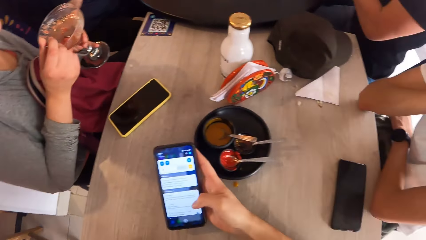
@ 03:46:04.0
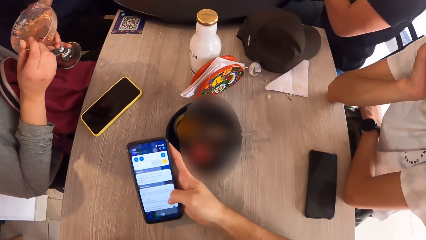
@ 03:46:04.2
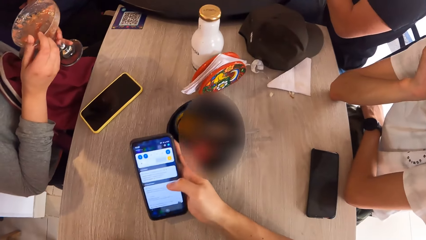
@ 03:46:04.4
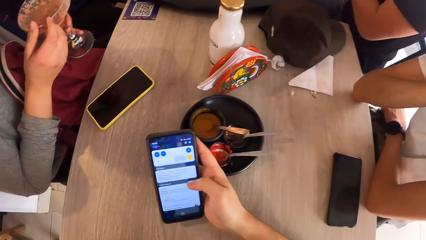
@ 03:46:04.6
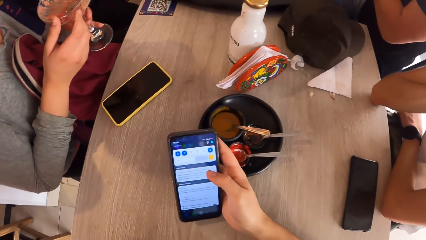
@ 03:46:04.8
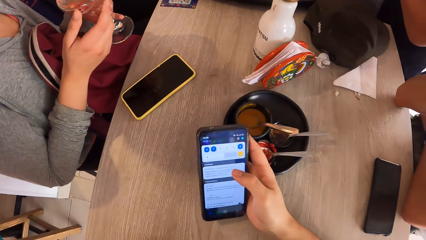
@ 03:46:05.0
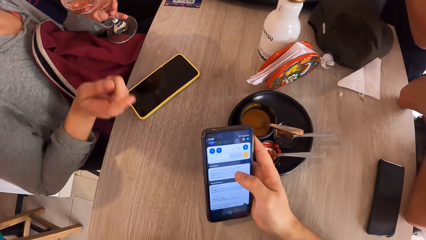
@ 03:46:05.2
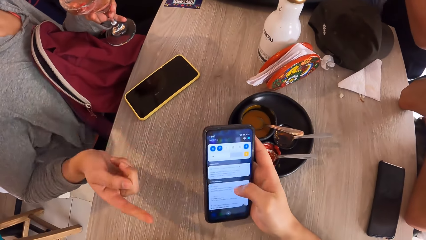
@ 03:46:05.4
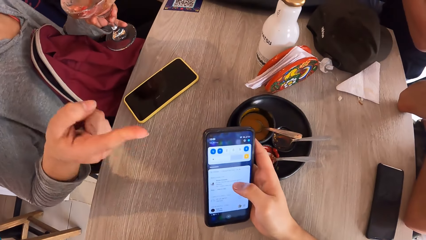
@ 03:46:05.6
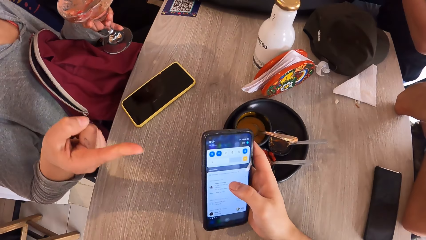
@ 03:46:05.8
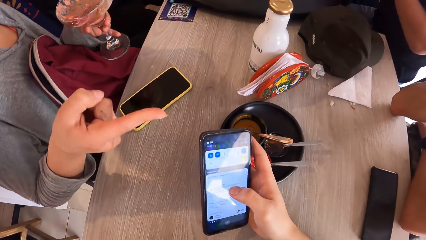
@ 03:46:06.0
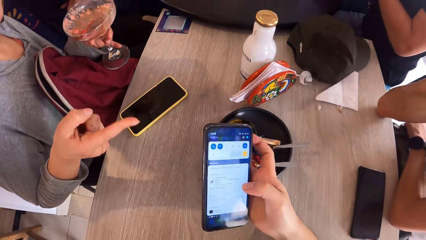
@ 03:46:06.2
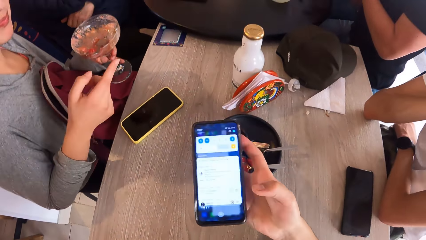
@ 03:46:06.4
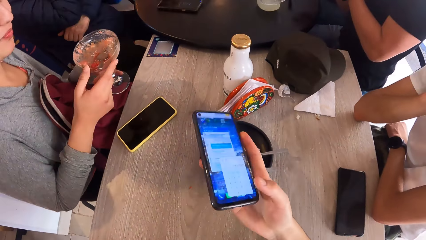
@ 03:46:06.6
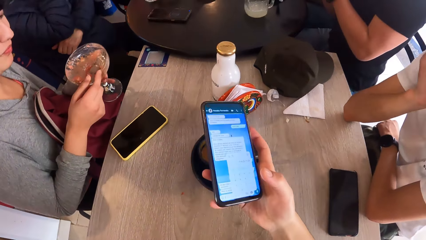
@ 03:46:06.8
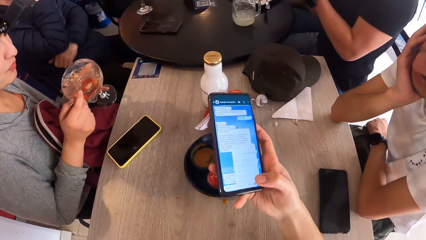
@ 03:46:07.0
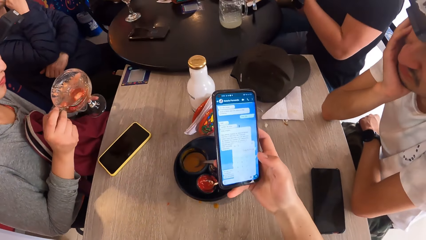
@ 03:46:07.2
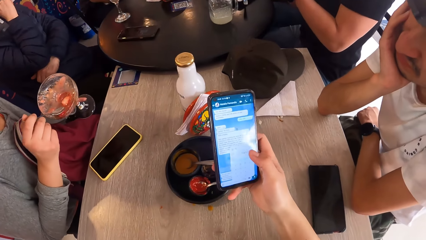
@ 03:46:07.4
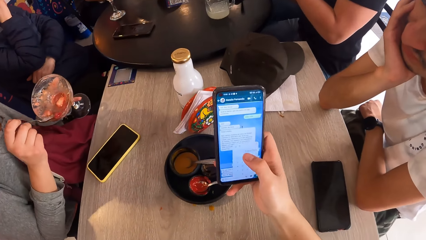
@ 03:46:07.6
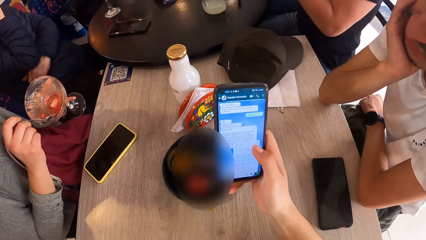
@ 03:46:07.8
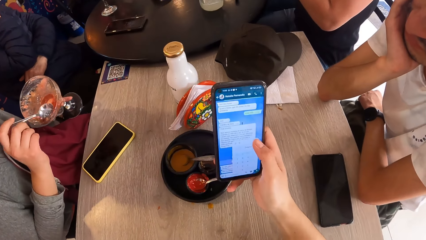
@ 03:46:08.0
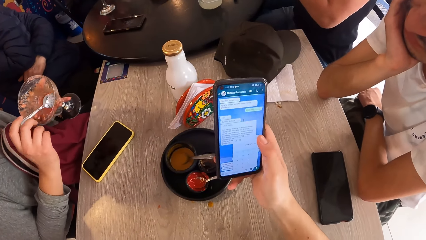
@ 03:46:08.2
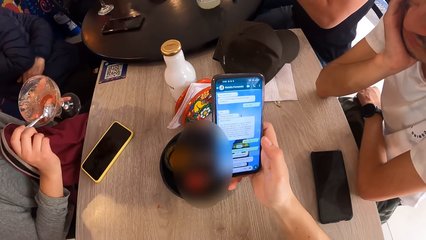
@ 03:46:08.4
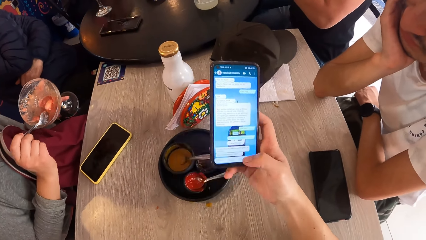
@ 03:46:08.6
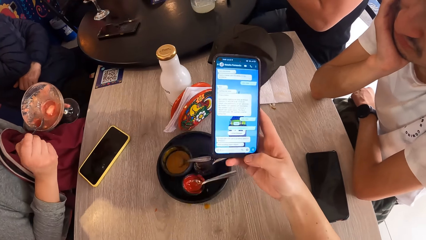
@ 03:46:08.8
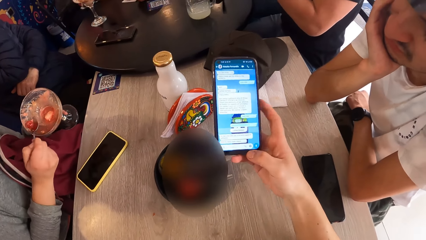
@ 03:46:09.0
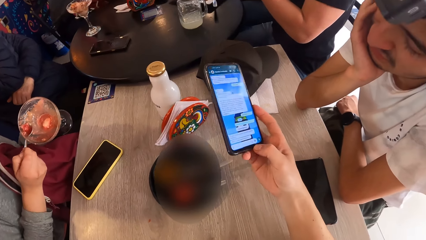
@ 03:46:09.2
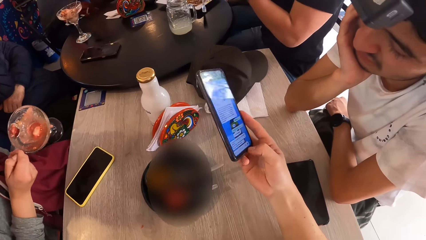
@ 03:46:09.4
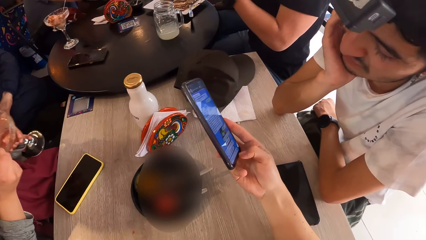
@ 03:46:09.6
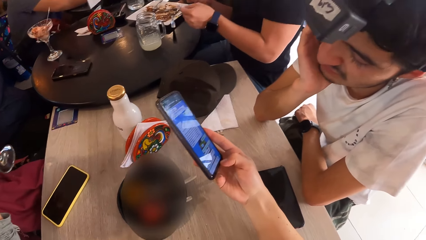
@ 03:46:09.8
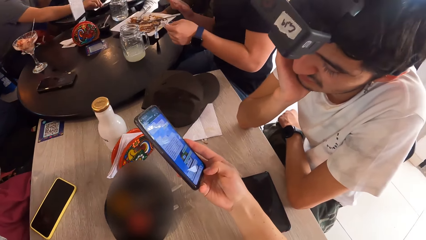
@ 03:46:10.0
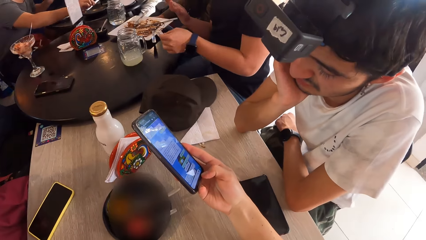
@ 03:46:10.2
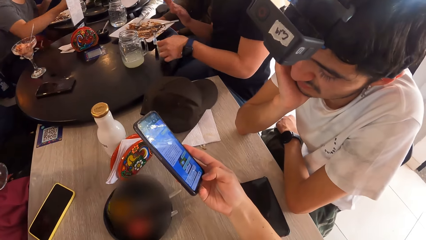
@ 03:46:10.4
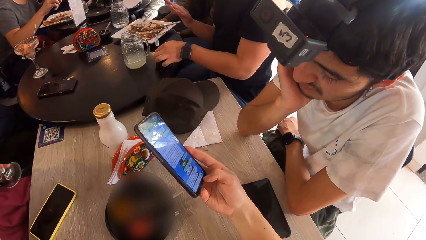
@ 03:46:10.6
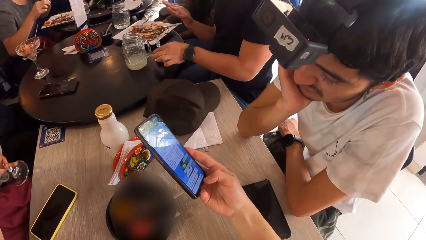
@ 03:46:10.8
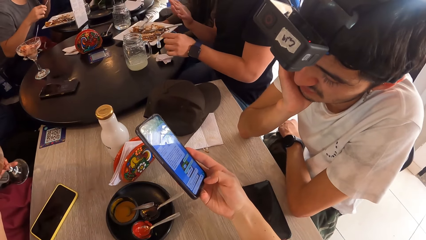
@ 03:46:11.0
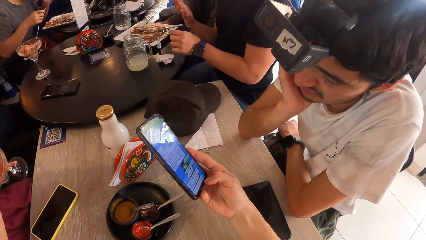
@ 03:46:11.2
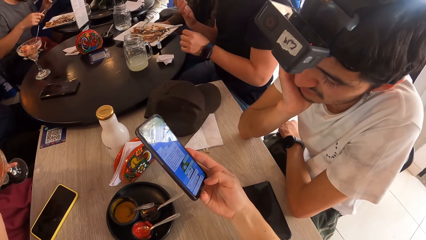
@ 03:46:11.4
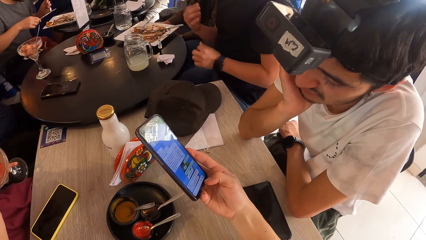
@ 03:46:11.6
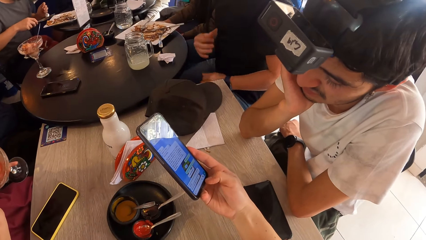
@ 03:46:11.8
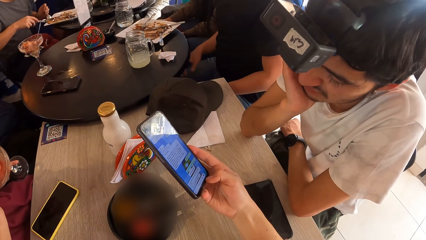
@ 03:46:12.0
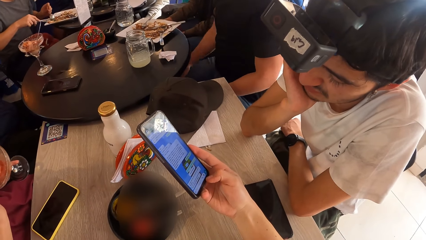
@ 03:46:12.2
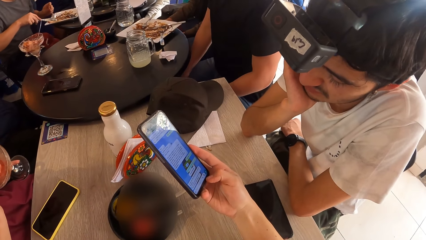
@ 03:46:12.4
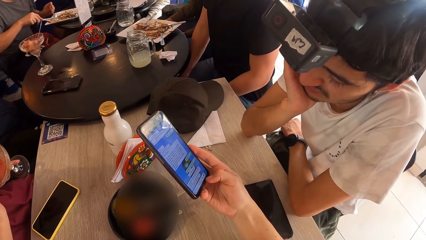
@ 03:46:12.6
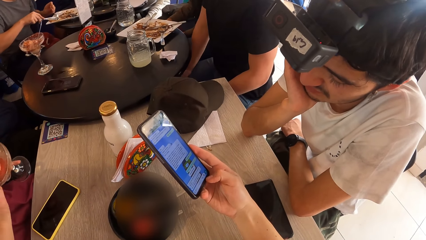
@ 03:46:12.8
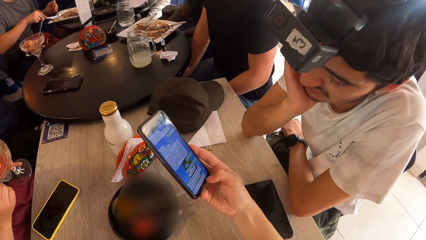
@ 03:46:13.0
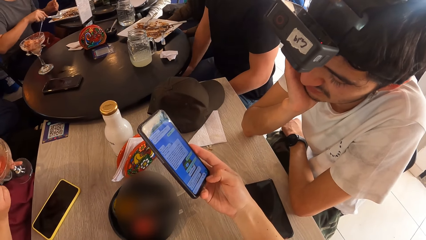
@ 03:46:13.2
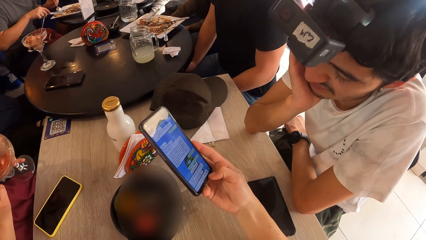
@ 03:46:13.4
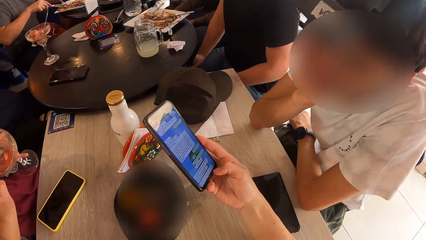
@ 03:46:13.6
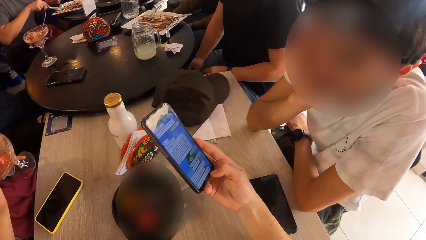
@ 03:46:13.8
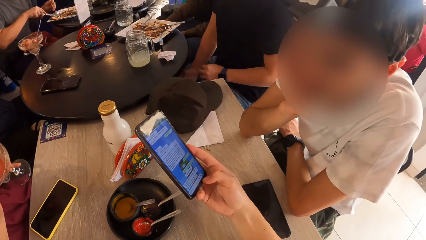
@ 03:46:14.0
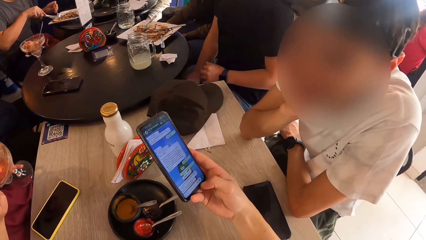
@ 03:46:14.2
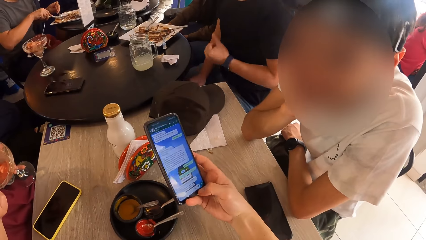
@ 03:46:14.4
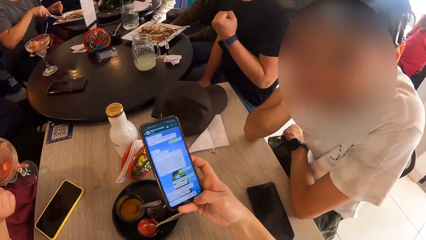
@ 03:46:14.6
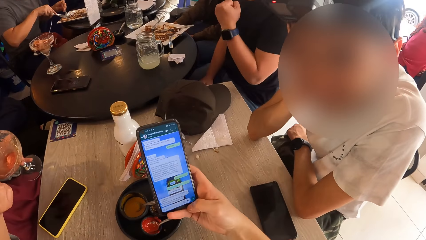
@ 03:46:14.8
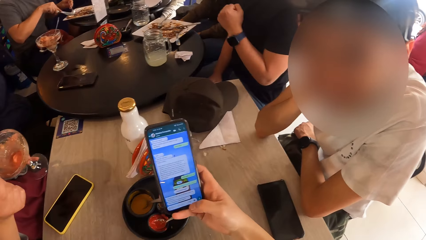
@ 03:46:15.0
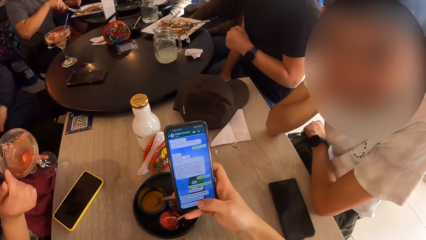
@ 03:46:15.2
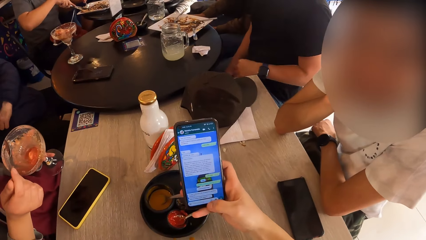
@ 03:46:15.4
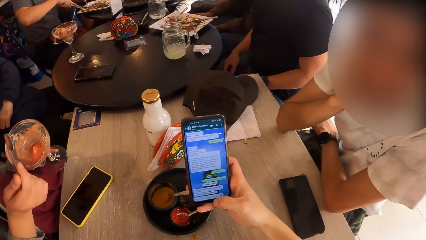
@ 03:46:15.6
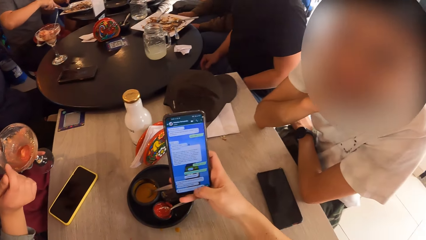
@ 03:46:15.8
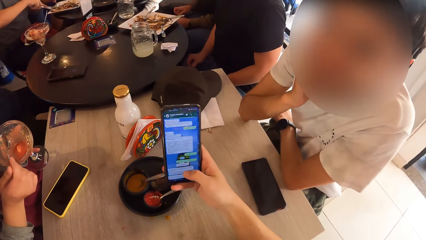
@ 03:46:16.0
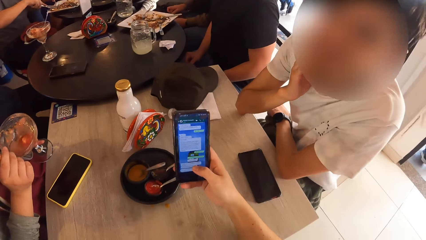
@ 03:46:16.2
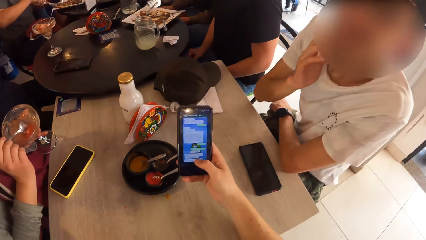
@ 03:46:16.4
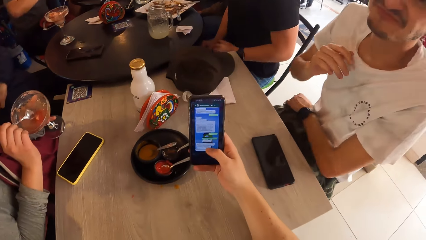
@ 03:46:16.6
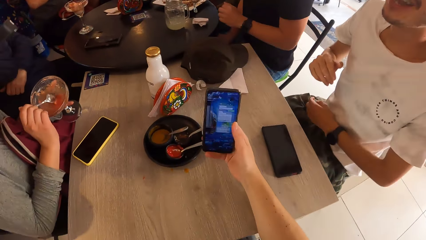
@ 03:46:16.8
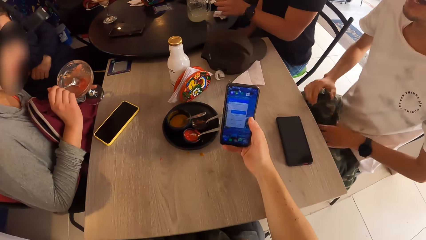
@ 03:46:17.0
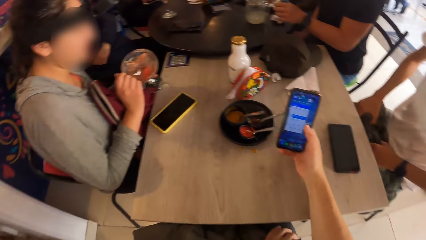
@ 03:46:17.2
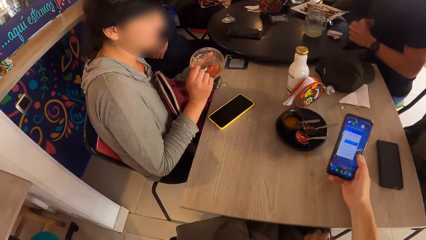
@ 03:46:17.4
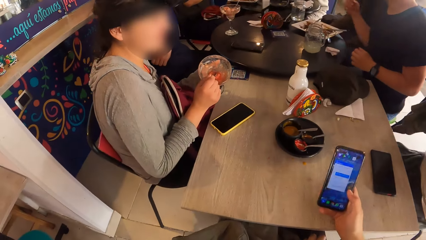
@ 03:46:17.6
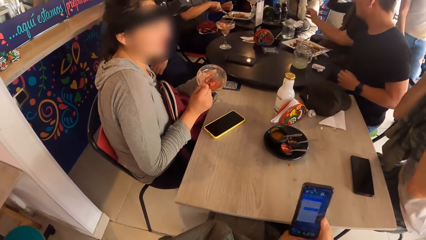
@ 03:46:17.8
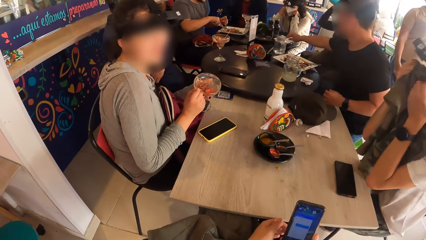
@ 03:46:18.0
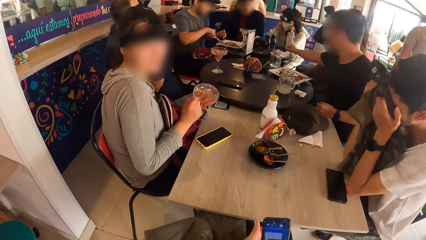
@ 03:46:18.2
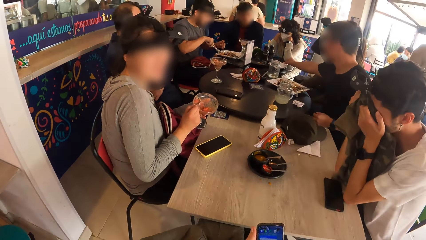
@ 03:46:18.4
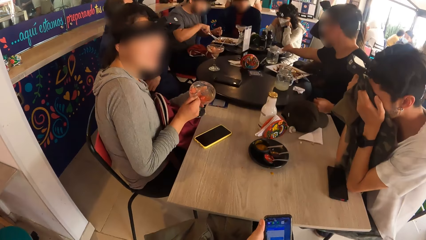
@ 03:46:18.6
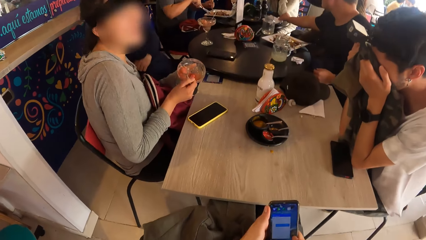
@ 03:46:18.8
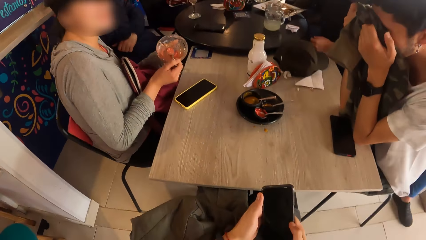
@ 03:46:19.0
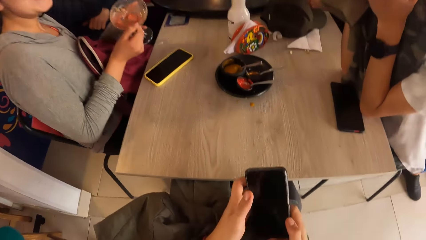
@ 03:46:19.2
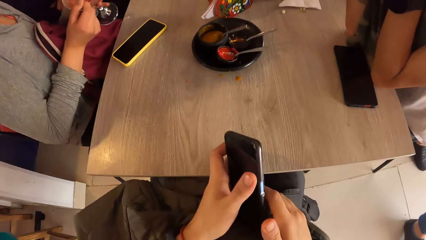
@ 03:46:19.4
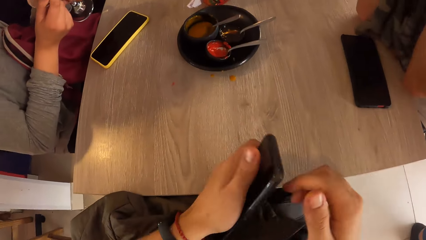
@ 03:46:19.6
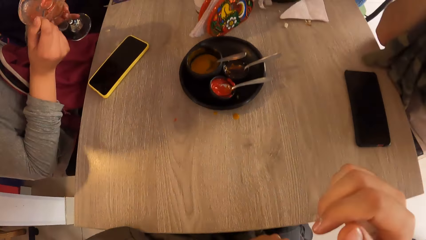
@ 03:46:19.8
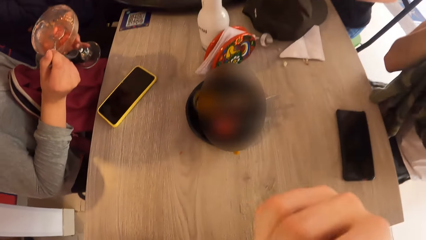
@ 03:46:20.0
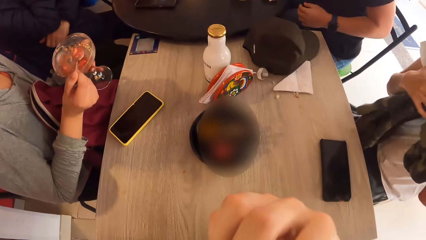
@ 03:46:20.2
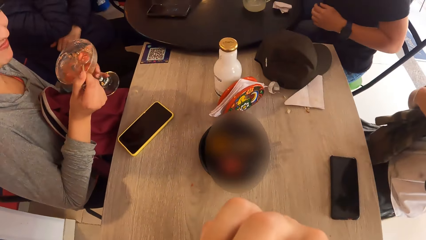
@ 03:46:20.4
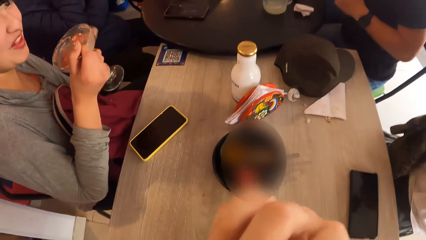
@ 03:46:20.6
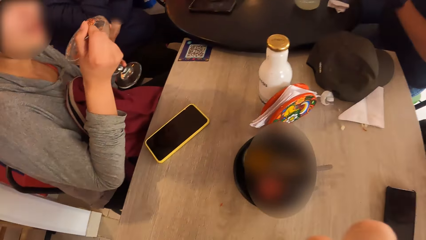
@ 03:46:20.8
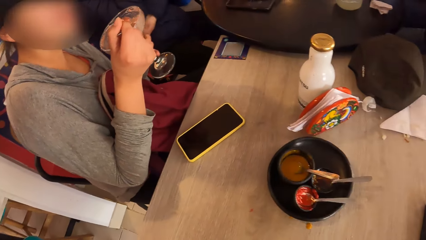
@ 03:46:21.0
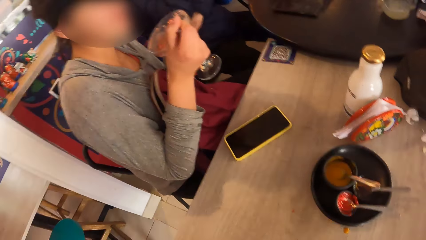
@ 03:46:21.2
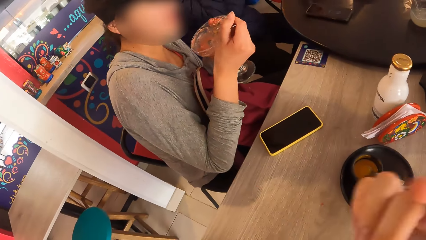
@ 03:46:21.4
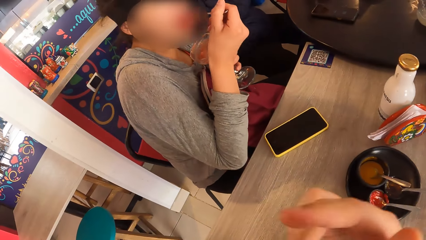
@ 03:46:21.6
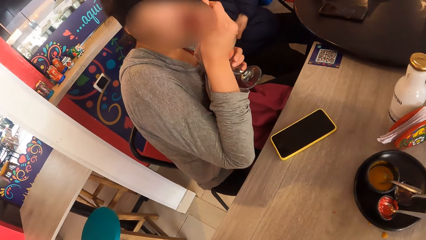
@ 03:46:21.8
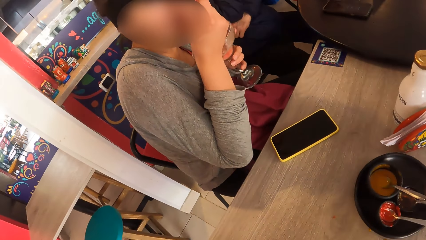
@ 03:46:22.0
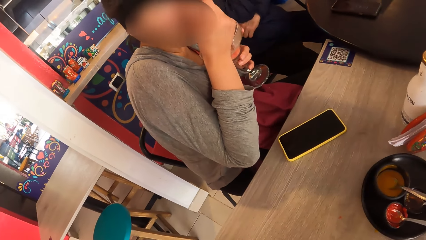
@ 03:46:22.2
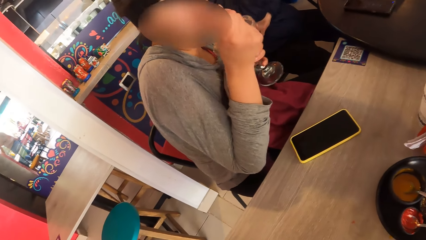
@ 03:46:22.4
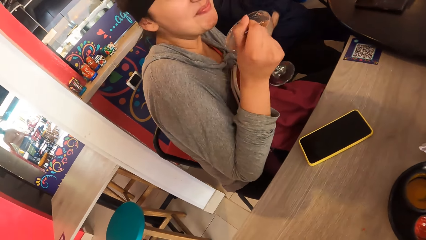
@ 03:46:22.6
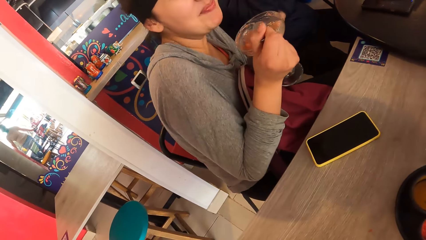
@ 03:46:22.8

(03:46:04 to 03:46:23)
The woman interacts with the camera wearer. The camera wearer shows a man the cellphone. Another man takes a knife from the table with his right hand. The camera wearer interacts with the first man. The other man holds meat with a fork in his left hand. He cuts the meat with the knife in his right hand. The camera wearer scrolls the cellphone, switches the cellphone and looks around. They interact with the woman.
